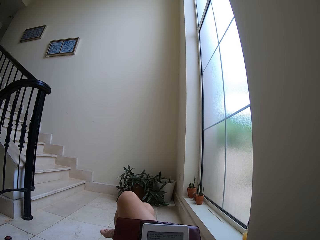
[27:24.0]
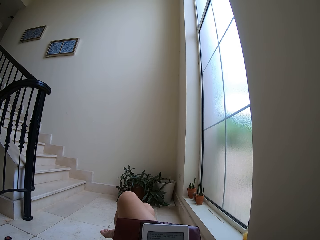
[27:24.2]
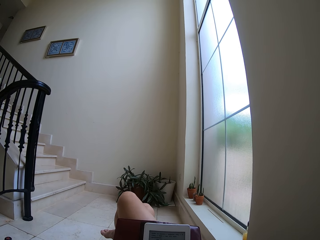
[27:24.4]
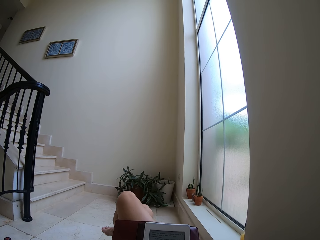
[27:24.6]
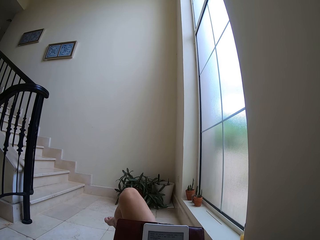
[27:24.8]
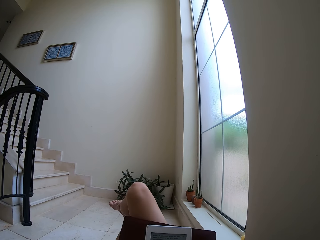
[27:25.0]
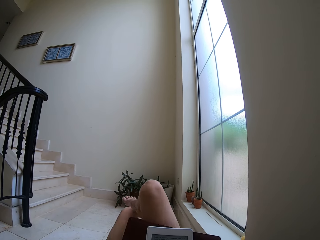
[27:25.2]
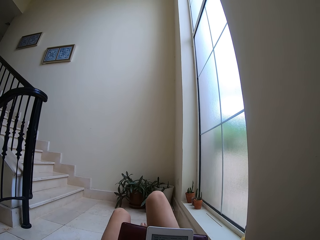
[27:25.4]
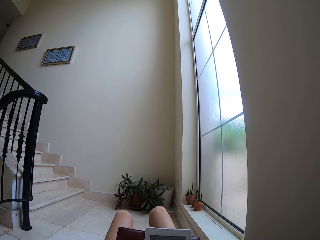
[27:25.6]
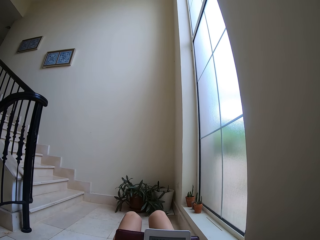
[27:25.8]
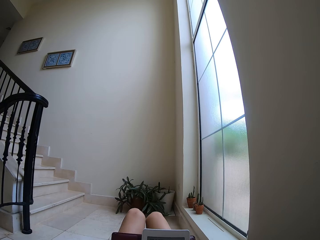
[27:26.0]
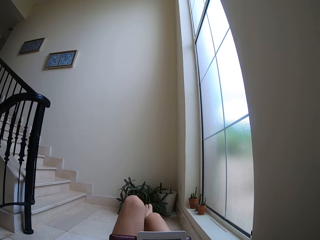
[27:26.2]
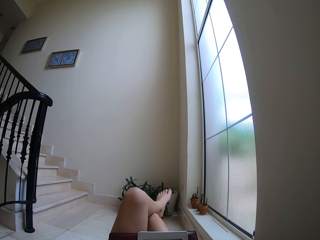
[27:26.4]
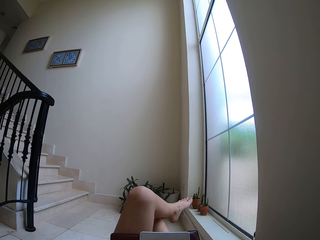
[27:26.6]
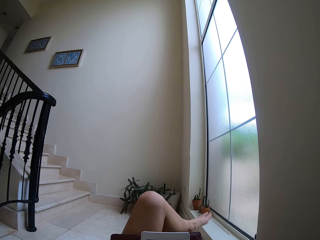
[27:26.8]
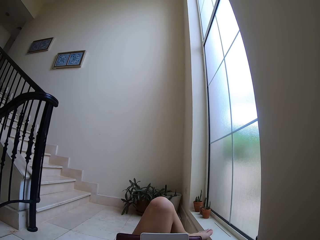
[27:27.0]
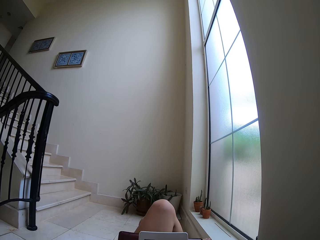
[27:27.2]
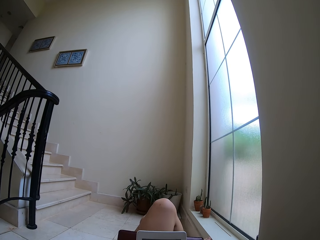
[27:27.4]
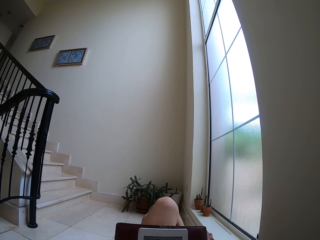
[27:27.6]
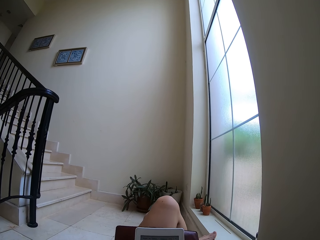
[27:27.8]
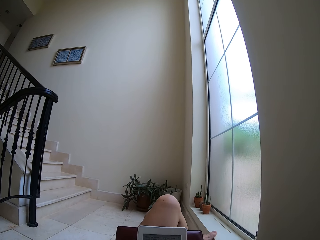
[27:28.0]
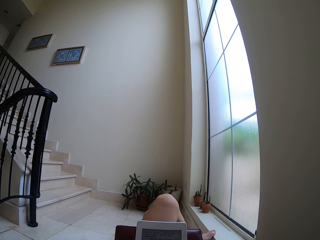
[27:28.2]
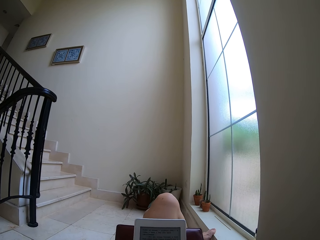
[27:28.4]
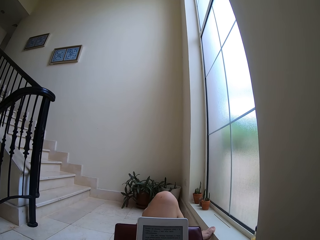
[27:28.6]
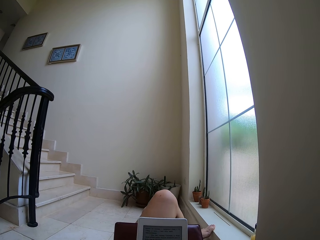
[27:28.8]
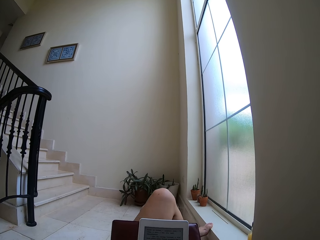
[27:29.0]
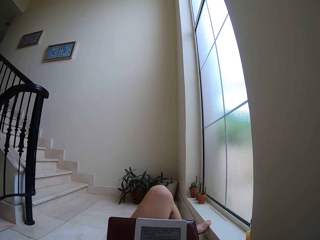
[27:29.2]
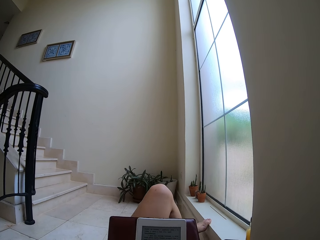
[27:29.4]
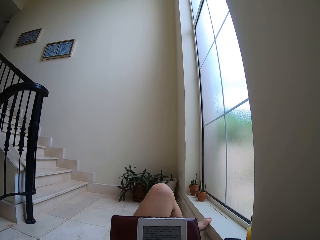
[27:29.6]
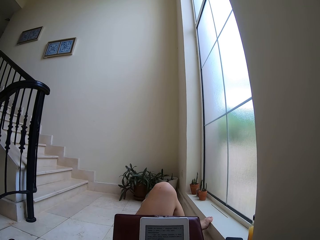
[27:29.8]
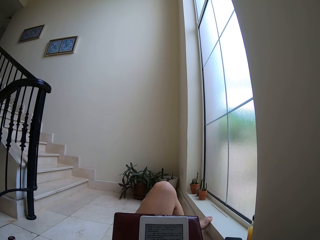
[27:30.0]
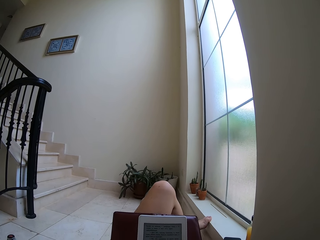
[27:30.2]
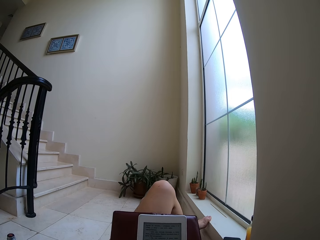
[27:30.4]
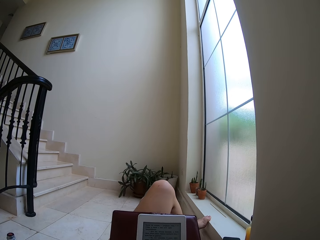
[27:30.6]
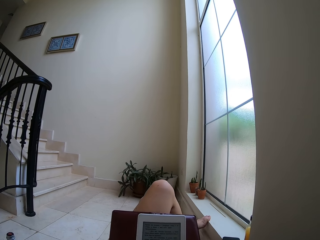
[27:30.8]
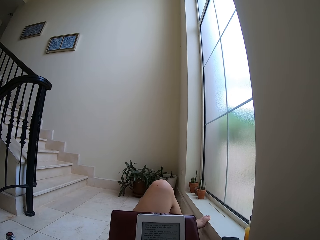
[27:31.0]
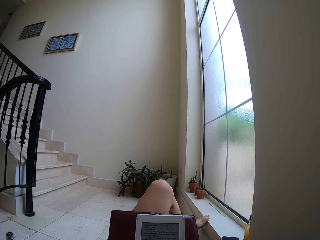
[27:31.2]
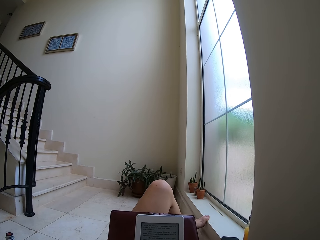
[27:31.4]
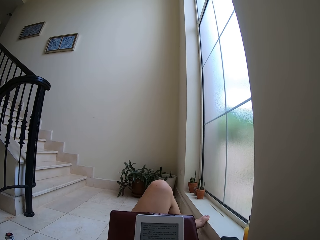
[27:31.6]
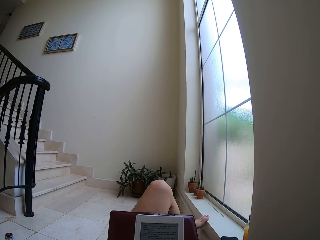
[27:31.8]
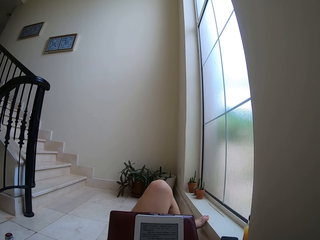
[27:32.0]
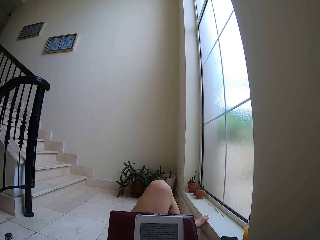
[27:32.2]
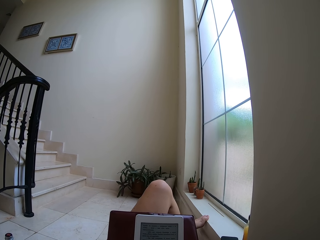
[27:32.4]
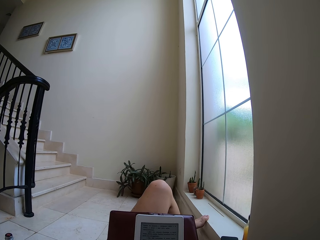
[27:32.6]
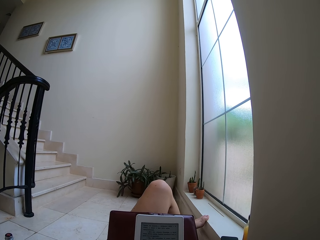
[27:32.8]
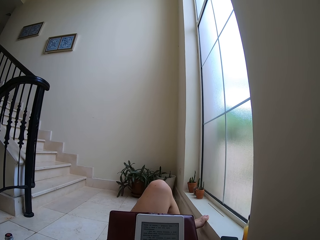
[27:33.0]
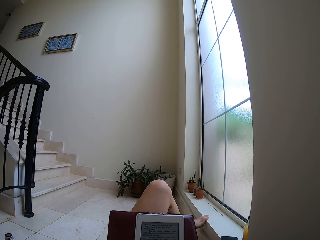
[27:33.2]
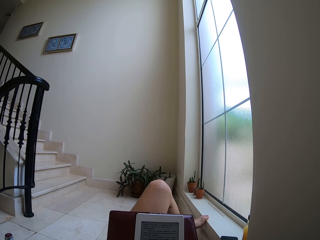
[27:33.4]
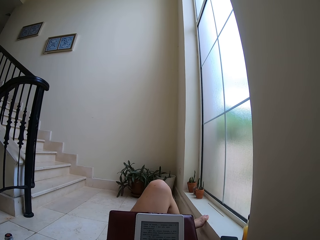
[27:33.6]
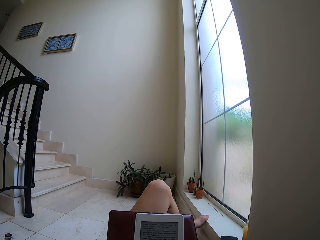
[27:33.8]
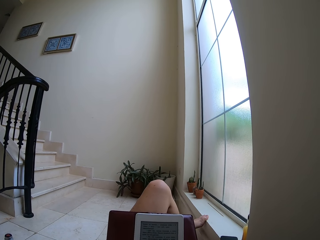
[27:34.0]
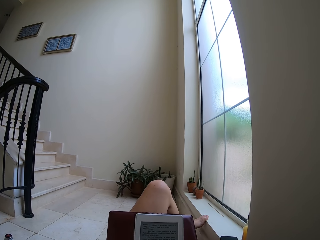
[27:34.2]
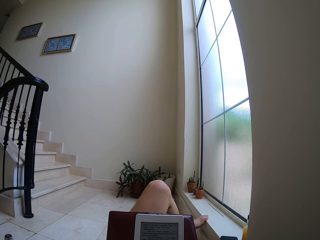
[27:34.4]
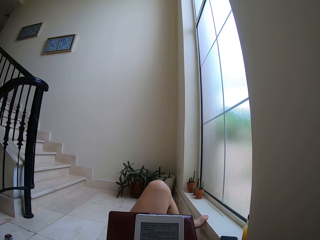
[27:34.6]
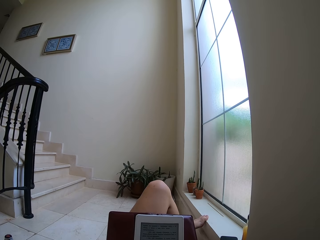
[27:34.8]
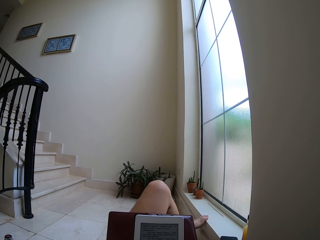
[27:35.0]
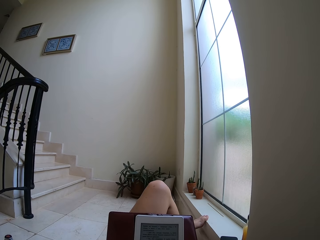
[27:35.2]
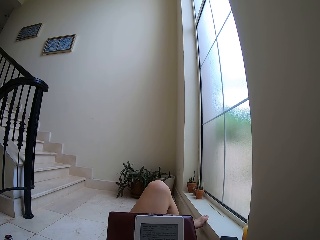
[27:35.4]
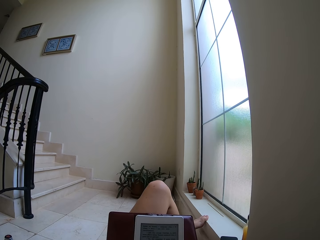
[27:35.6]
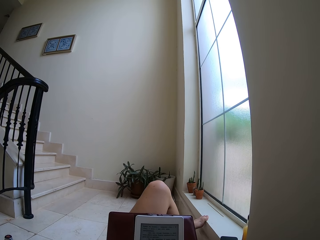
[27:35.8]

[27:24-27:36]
The camera wearer moves his legs. He crosses his legs. He reads on the tablet.

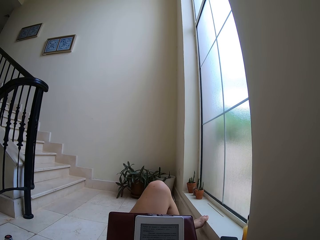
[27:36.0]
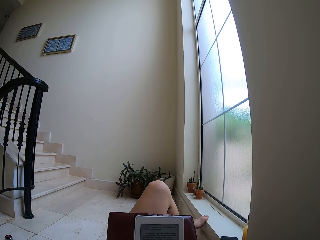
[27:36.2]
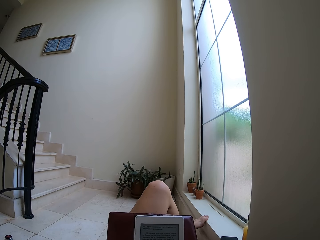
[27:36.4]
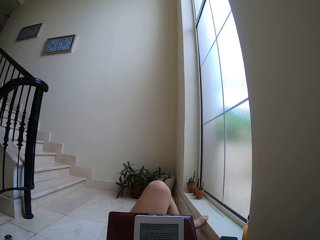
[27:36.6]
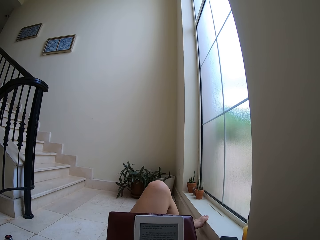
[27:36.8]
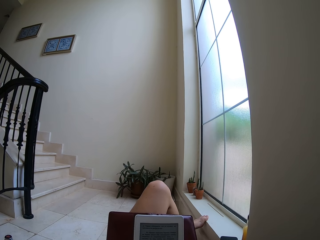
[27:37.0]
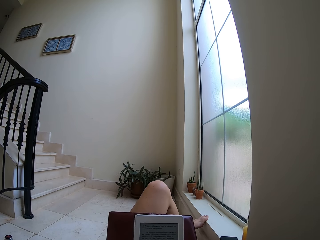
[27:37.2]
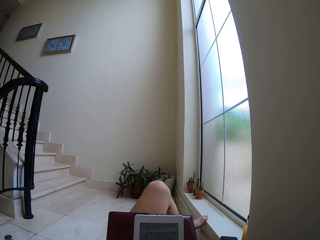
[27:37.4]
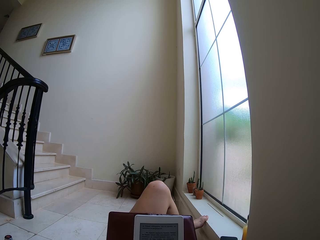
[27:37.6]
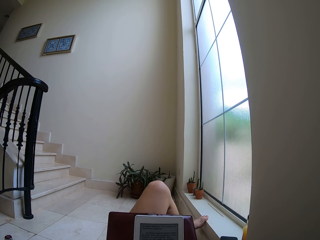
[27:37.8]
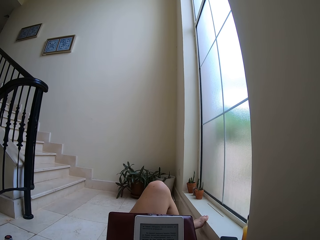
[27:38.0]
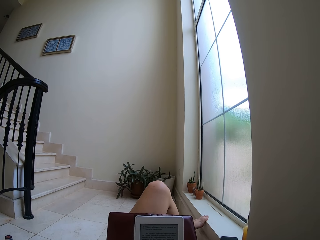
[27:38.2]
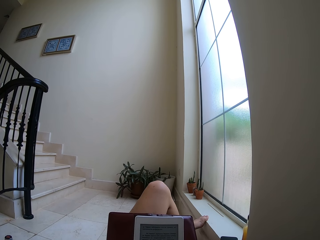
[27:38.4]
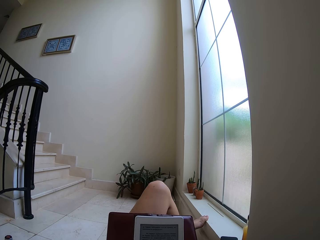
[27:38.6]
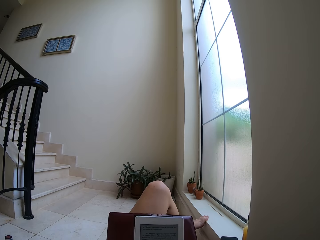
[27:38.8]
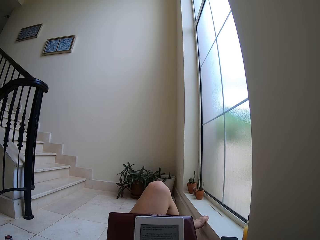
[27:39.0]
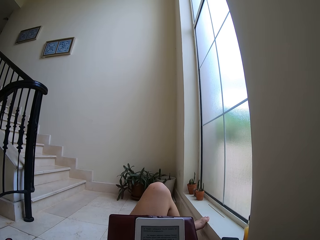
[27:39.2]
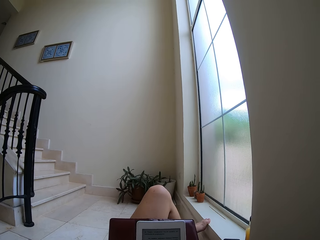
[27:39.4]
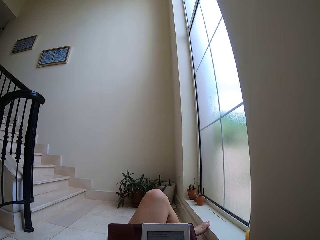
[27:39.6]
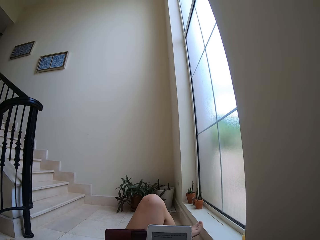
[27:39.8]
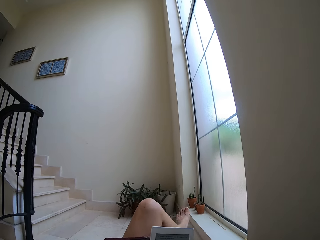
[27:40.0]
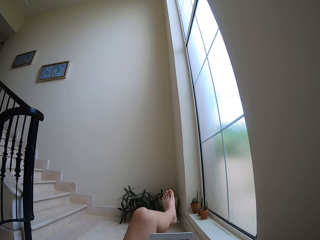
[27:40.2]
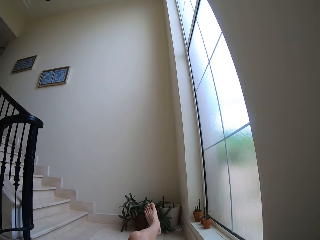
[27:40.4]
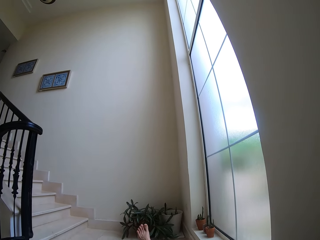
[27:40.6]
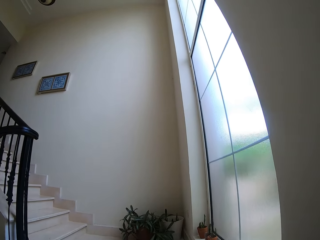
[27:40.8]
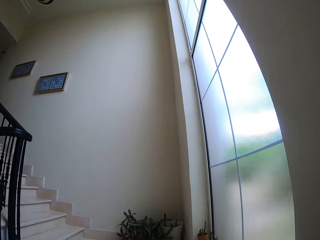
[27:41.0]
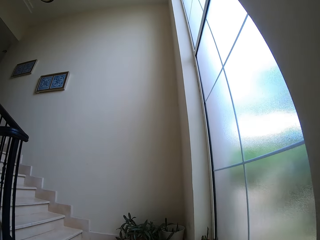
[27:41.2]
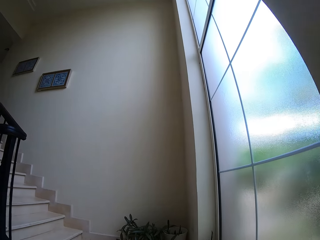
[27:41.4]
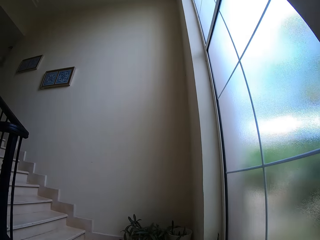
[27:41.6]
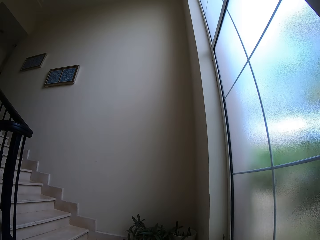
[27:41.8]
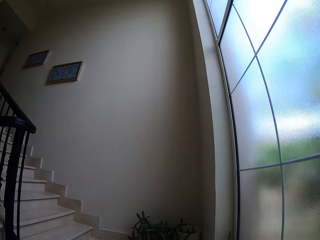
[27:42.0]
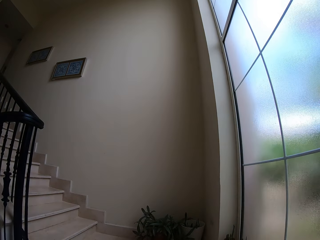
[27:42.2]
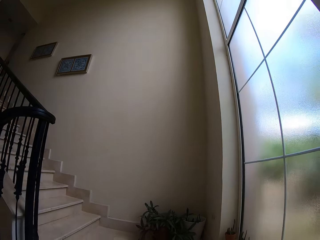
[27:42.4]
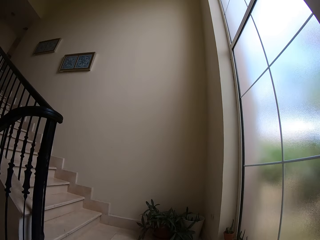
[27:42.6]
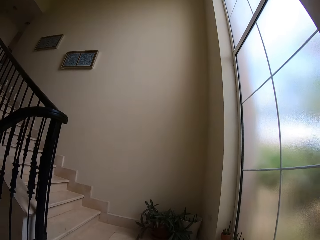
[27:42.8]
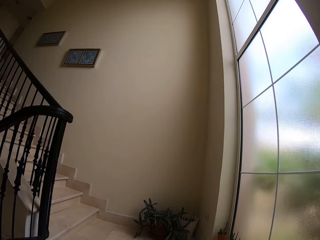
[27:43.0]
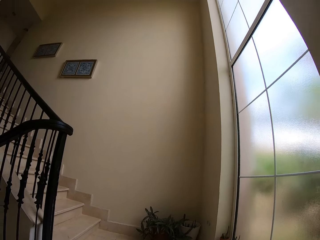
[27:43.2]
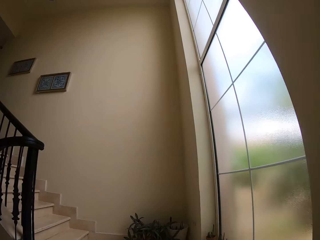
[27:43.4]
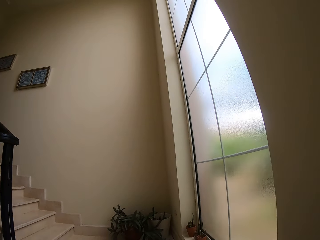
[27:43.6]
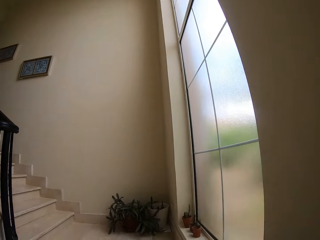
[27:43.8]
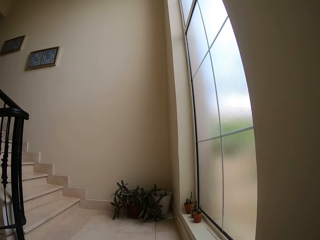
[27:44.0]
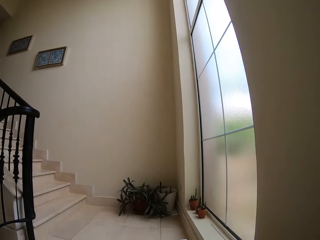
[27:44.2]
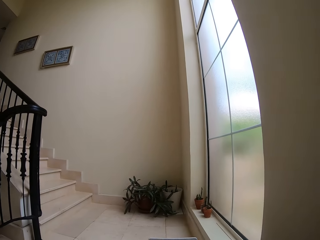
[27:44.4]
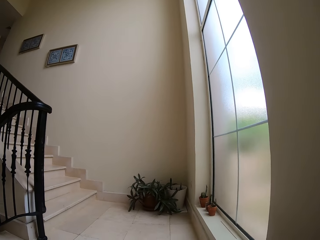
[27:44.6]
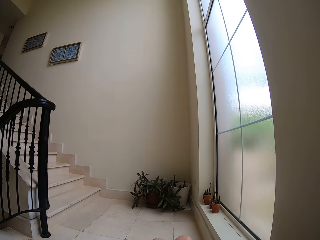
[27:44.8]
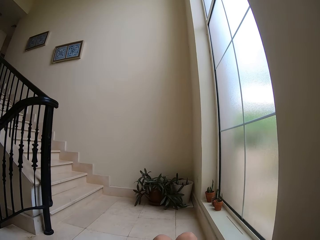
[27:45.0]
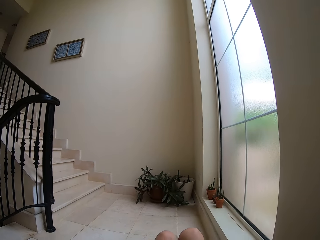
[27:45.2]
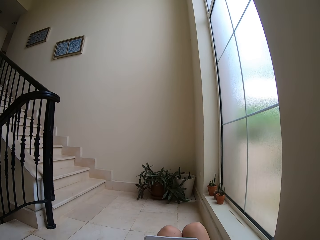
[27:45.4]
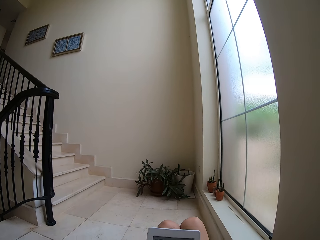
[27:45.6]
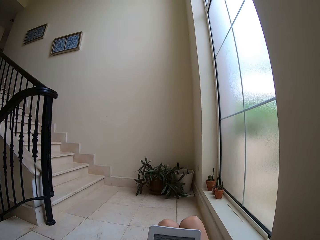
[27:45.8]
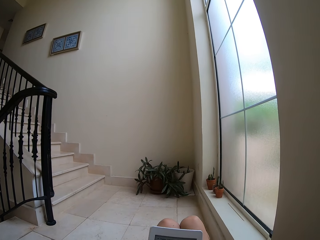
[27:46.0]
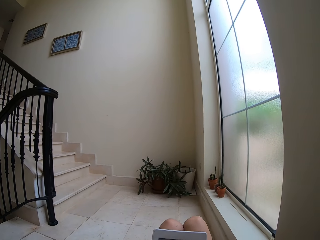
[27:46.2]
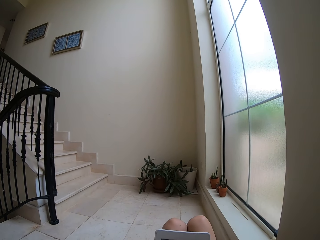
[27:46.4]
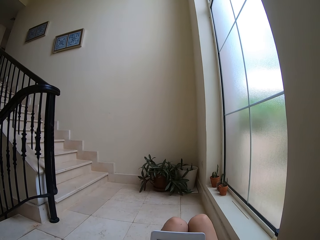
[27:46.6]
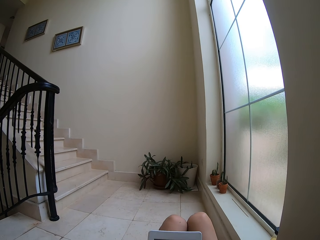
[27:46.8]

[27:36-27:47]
The camera wearer moves his legs. He moves his head. He stares at the tablet.
